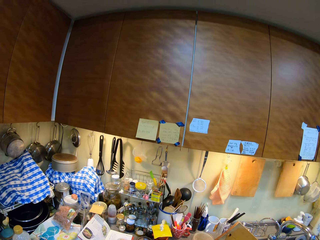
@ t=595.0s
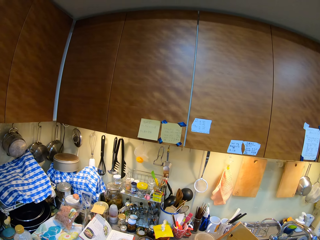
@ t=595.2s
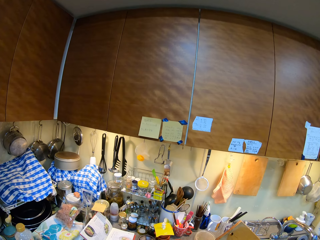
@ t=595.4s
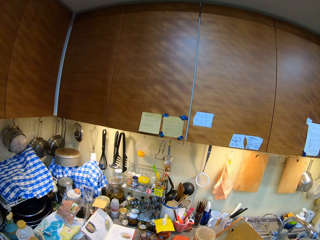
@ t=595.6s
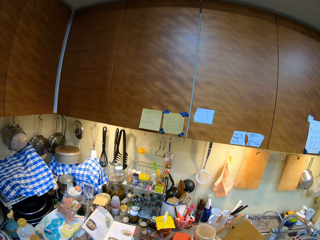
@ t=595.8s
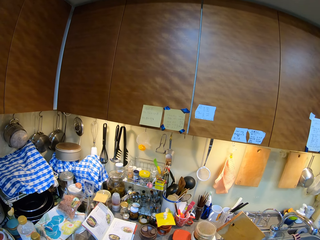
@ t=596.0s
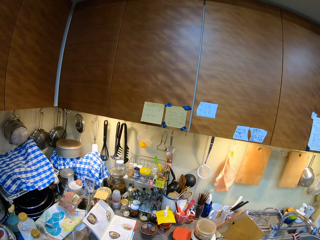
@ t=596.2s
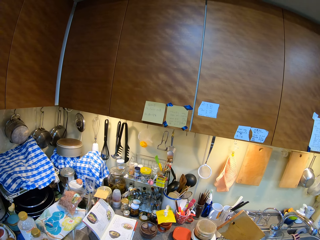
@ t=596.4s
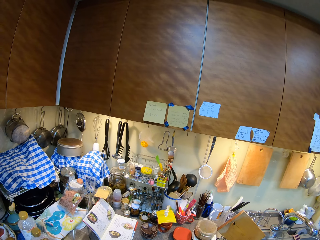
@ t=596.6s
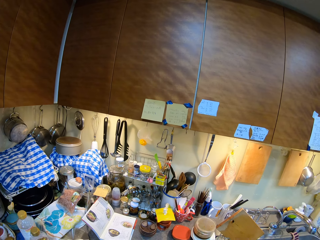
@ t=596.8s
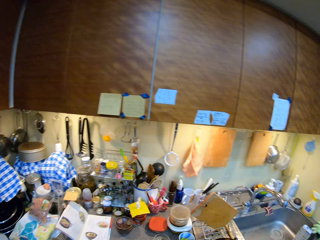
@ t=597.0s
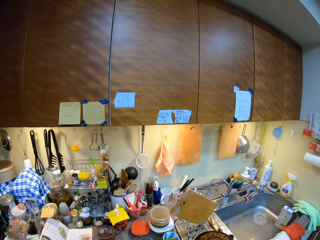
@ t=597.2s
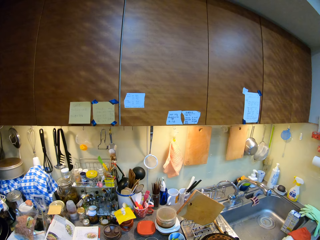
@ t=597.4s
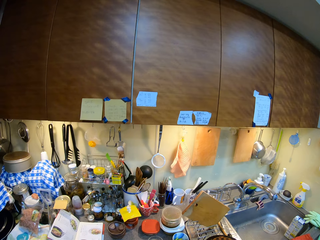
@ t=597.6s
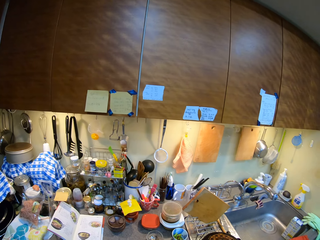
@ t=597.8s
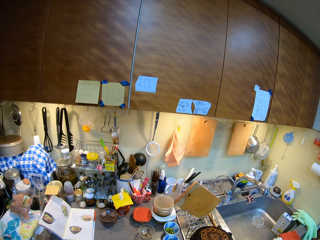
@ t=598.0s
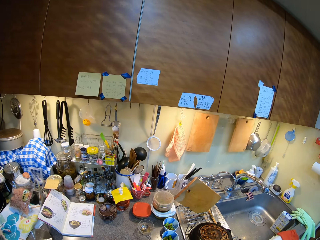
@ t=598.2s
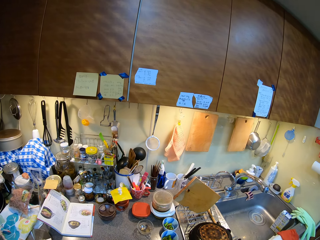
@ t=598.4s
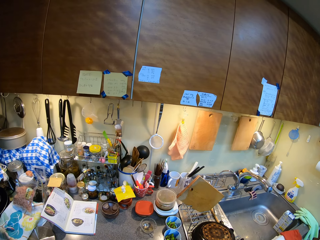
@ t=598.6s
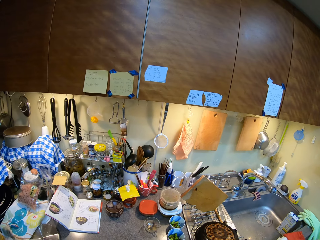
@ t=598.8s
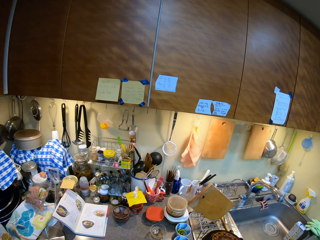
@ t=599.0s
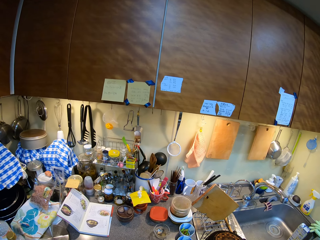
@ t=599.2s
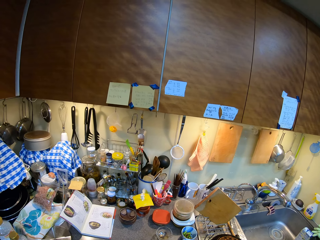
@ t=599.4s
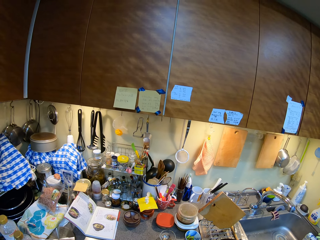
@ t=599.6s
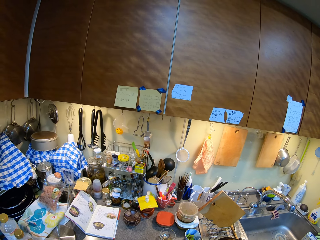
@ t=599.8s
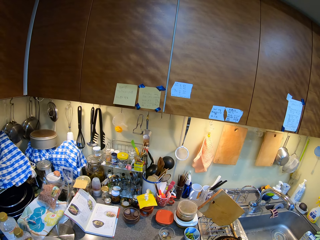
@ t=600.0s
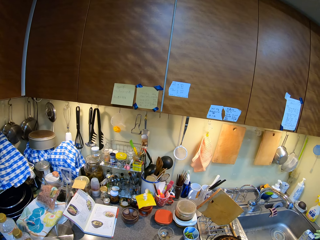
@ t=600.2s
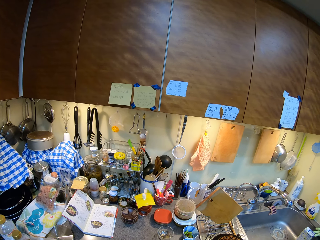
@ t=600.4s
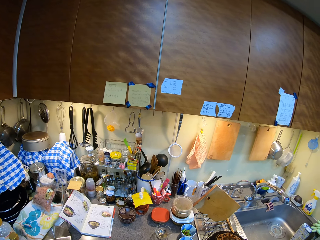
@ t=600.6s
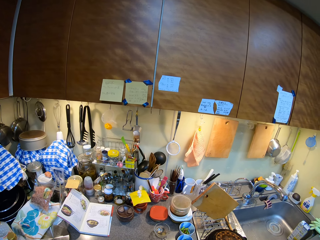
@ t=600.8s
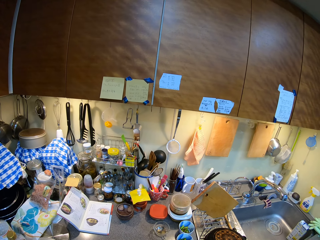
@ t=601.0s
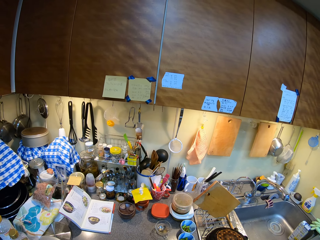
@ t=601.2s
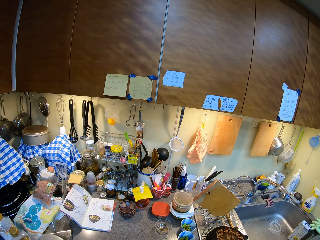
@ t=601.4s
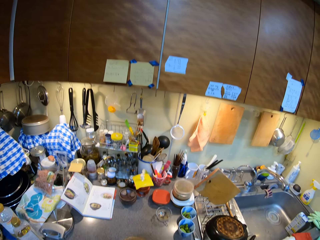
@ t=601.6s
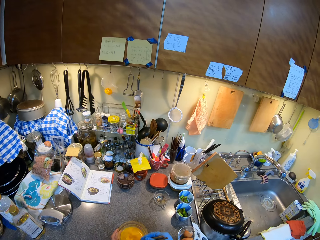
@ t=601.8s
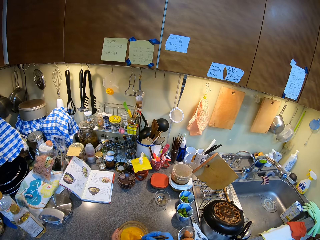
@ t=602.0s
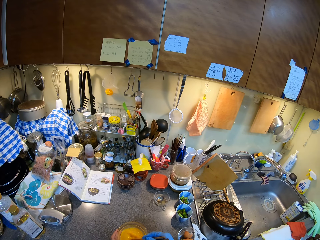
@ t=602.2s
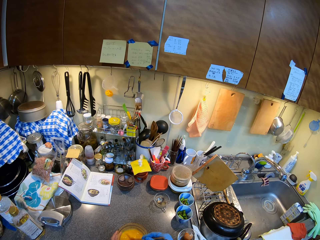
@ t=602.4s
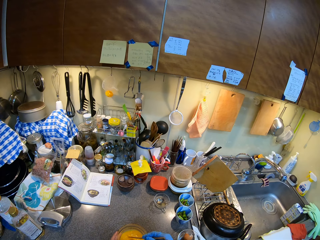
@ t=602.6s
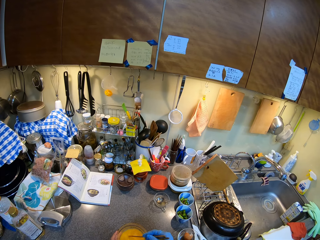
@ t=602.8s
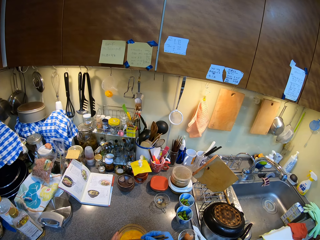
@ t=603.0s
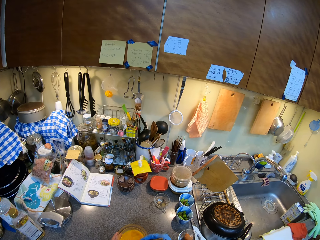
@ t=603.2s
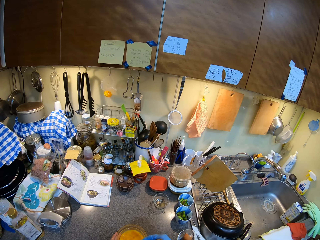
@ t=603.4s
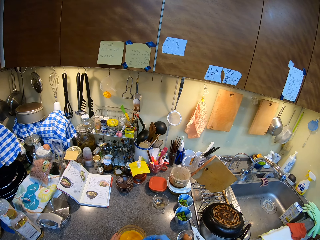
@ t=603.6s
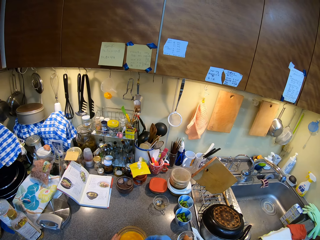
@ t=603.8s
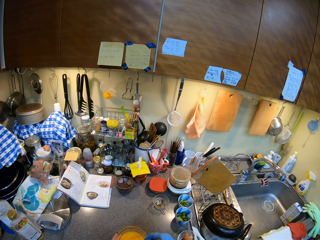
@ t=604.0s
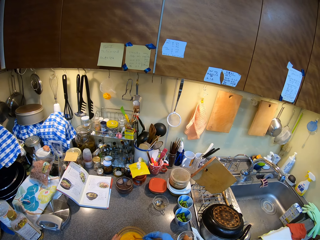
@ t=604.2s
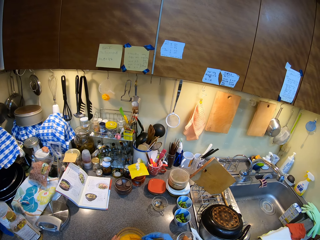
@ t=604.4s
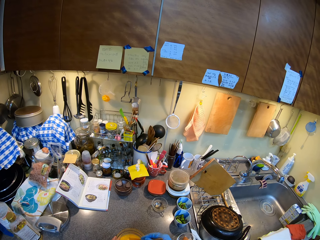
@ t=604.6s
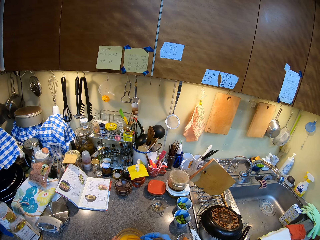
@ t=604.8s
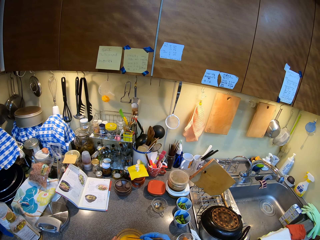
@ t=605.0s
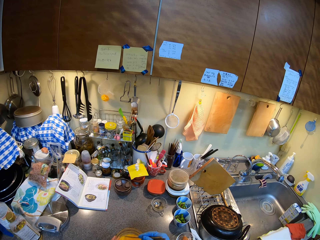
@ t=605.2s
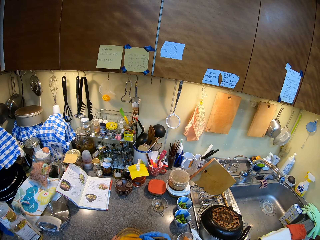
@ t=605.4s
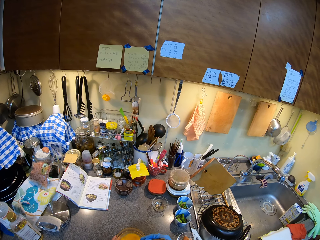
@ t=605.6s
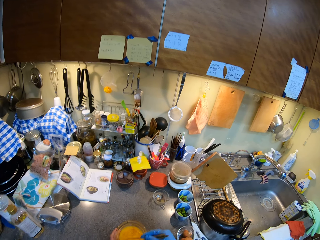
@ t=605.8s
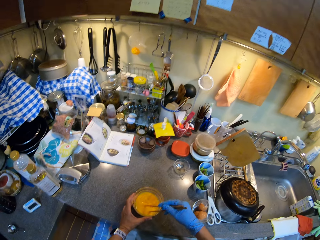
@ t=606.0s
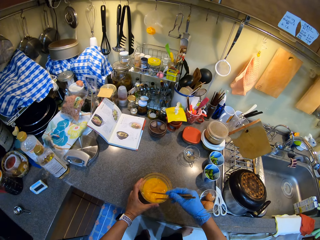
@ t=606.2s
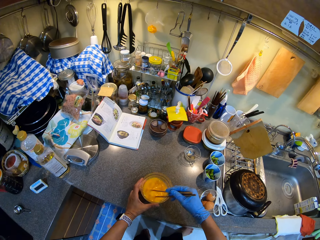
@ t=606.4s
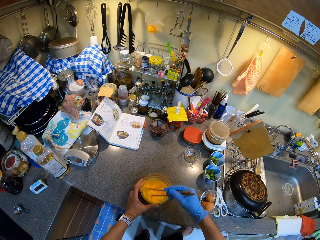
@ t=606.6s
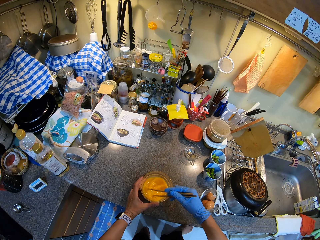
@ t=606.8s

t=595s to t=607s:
The camera wearer looks around. They stir the eggs.

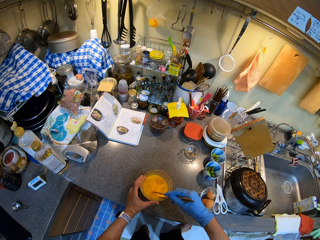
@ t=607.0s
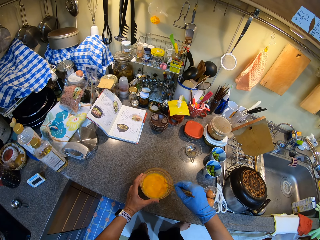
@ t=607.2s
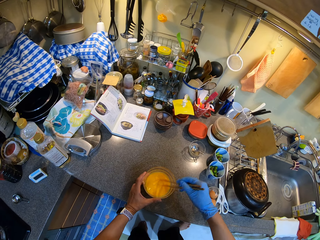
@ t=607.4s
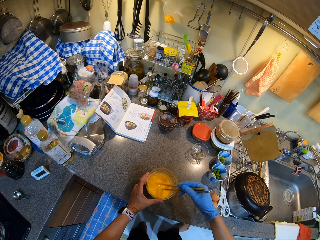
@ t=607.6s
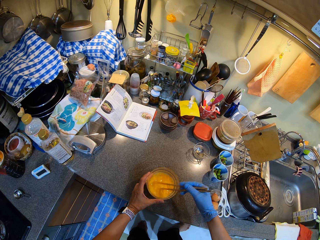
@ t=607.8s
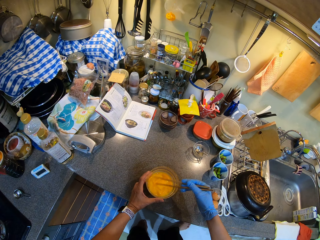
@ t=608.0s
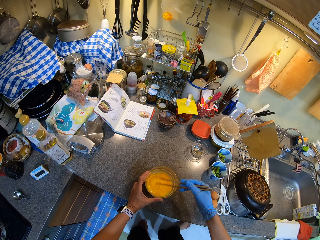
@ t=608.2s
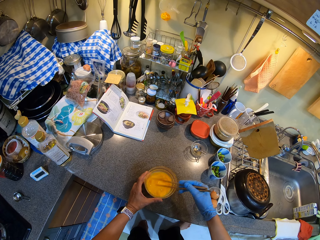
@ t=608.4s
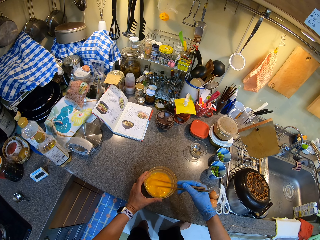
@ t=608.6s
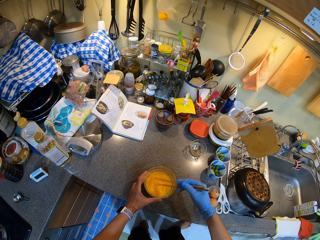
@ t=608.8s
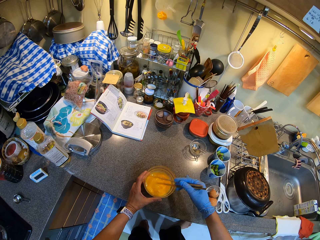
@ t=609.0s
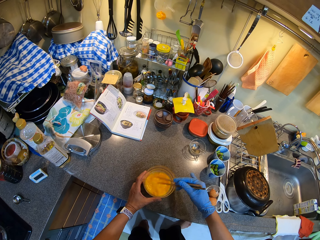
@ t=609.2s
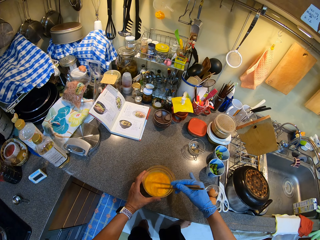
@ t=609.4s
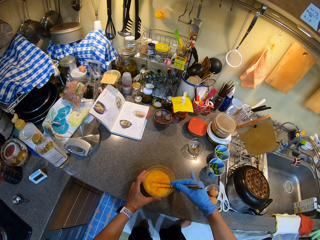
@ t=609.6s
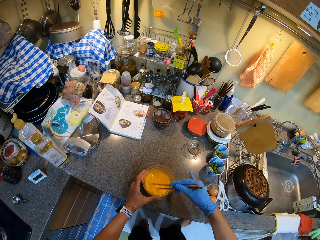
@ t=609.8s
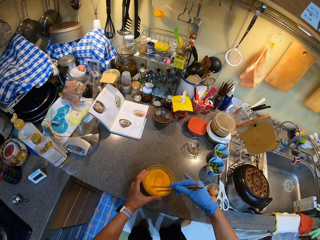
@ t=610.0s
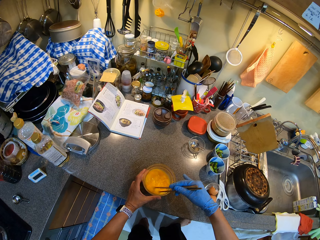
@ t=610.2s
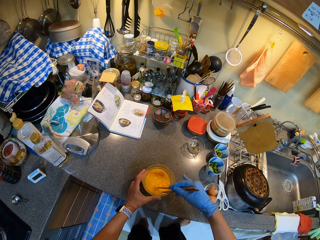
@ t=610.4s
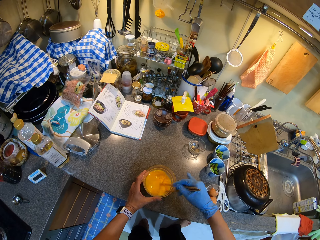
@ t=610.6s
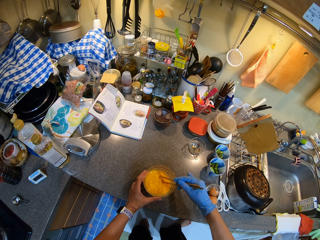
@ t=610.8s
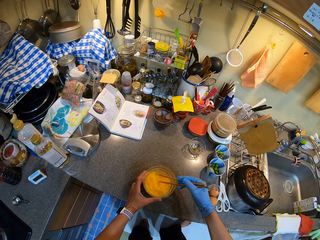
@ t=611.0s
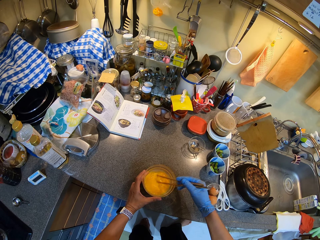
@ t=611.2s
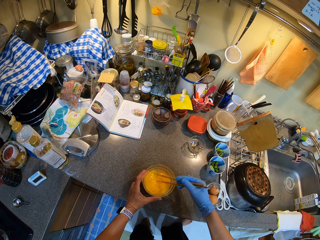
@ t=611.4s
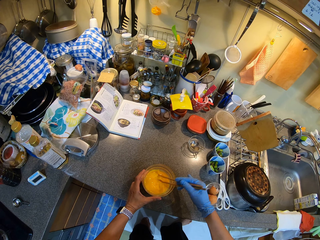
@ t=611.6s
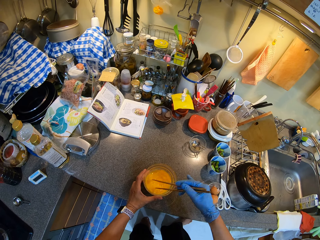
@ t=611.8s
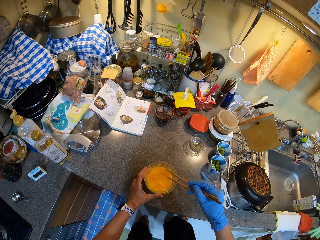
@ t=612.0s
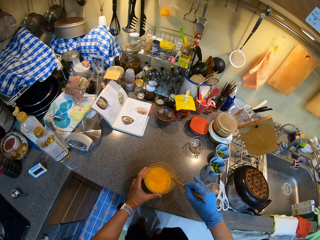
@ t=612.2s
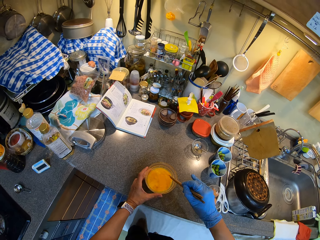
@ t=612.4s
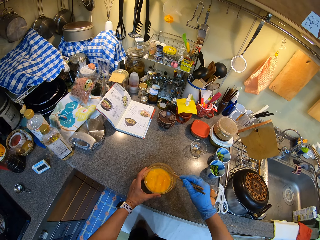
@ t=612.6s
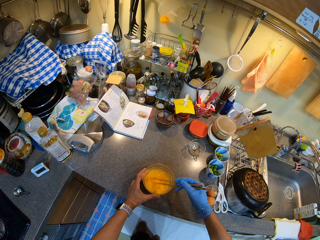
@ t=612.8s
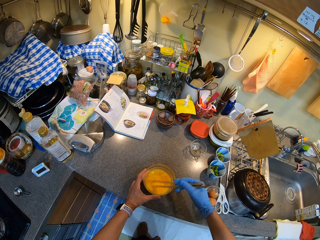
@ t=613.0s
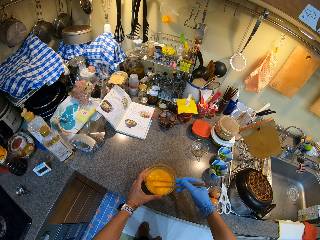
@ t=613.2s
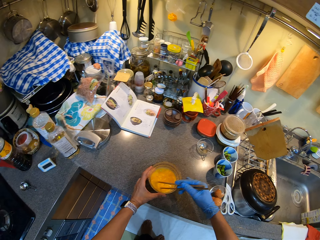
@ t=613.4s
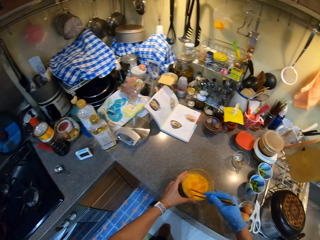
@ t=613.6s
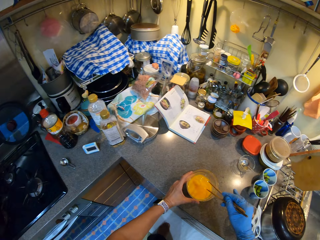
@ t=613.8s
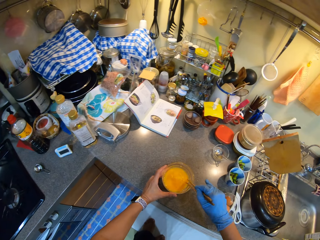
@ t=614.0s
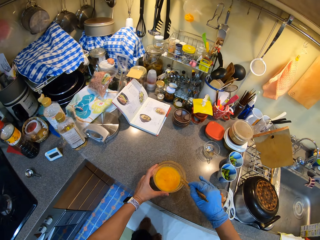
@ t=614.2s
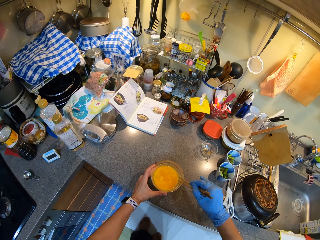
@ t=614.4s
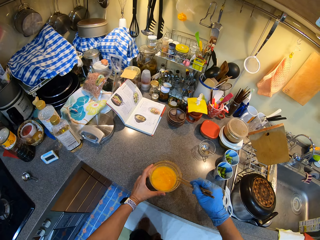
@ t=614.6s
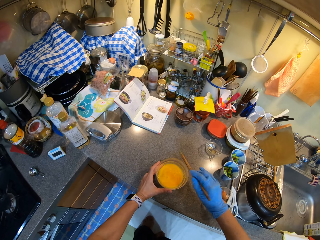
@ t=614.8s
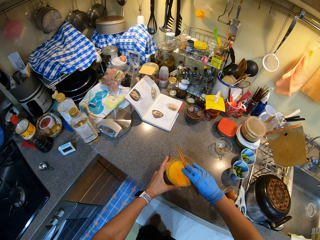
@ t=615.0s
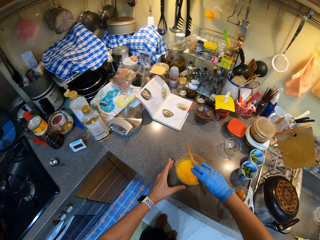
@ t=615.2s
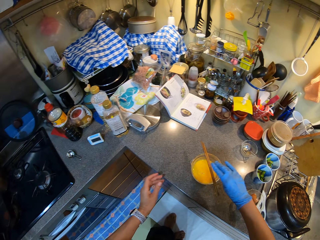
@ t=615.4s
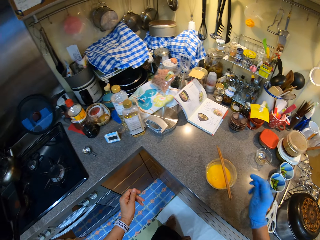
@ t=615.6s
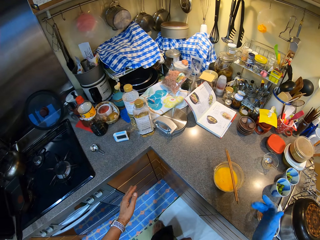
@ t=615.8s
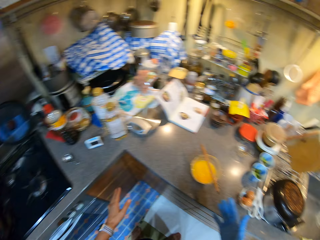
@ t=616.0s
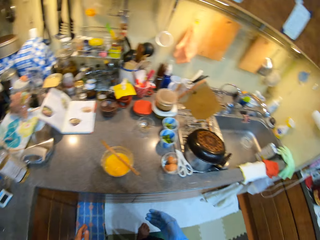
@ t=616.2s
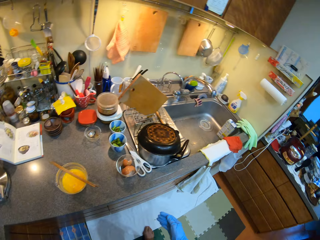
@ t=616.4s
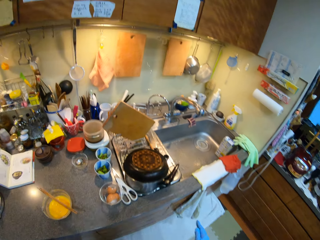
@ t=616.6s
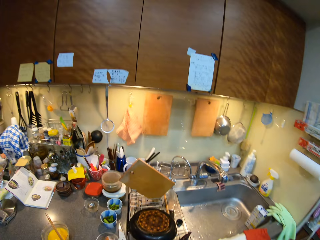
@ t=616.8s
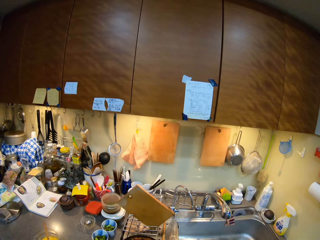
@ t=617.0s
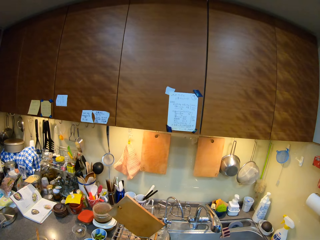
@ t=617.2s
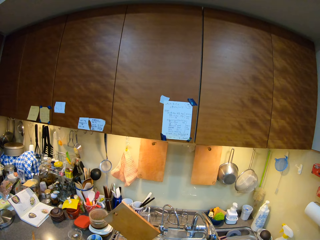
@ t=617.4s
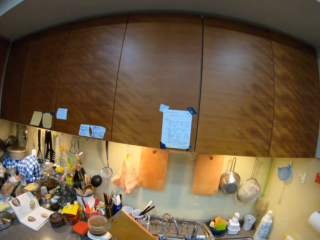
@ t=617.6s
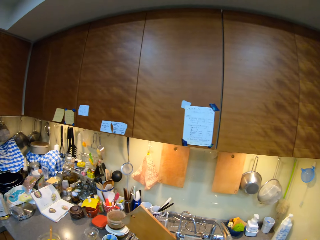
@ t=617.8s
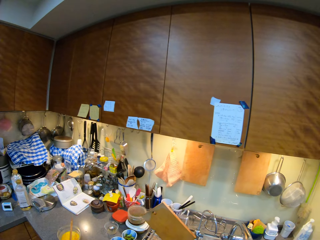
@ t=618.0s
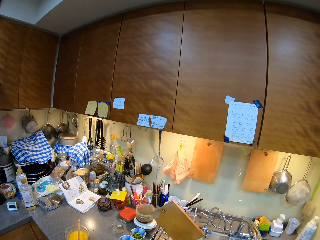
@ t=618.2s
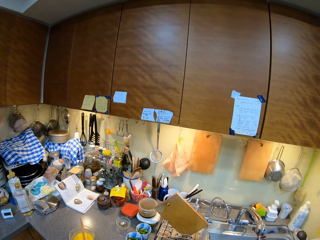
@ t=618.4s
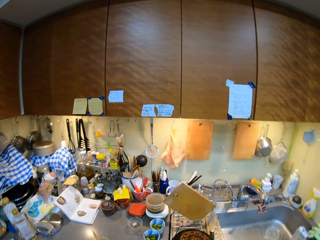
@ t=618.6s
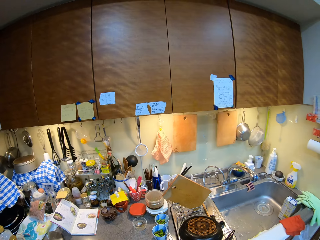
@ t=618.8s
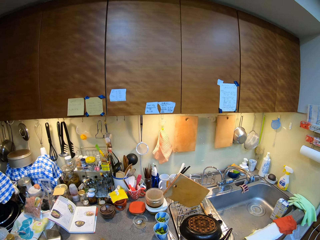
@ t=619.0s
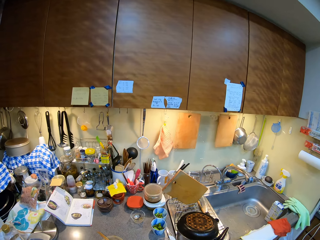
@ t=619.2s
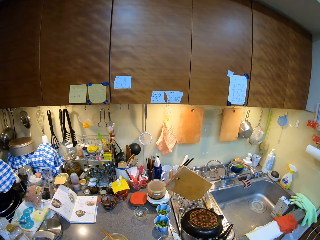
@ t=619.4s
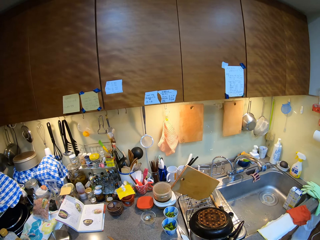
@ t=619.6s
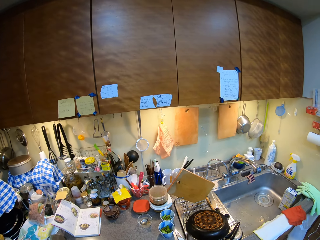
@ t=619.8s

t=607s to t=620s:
The camera wearer places the tongs on top of the tin with egg mixture. They walk around the kitchen.
